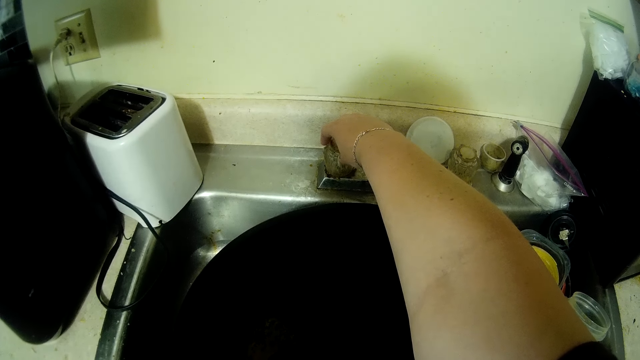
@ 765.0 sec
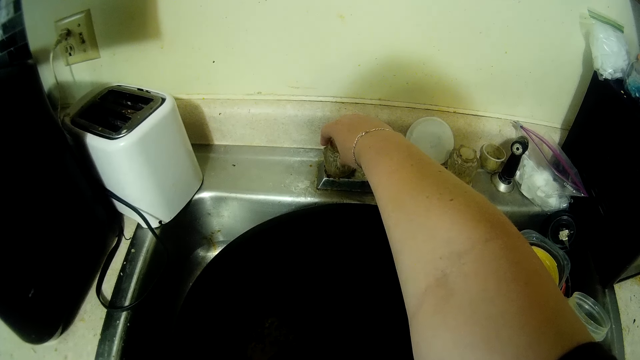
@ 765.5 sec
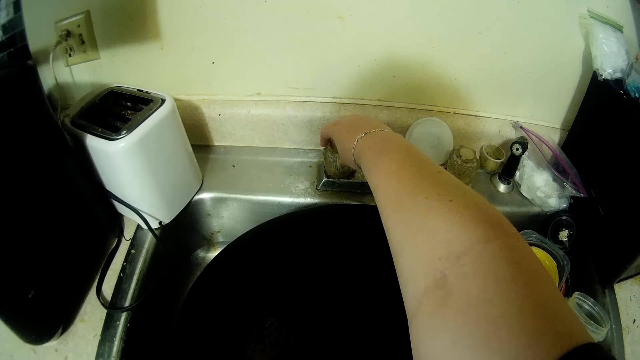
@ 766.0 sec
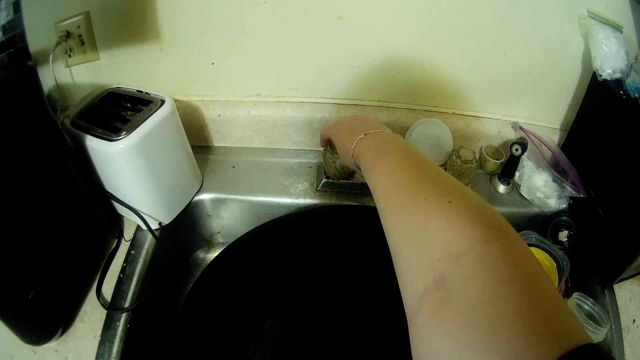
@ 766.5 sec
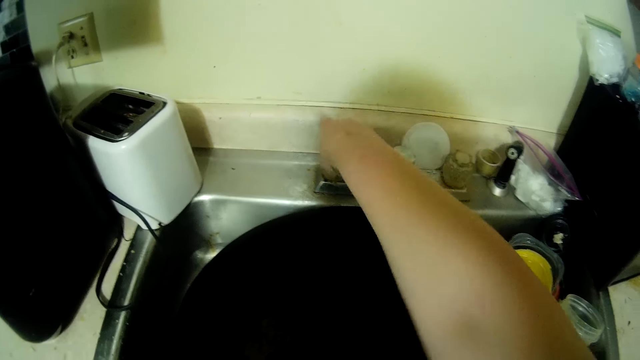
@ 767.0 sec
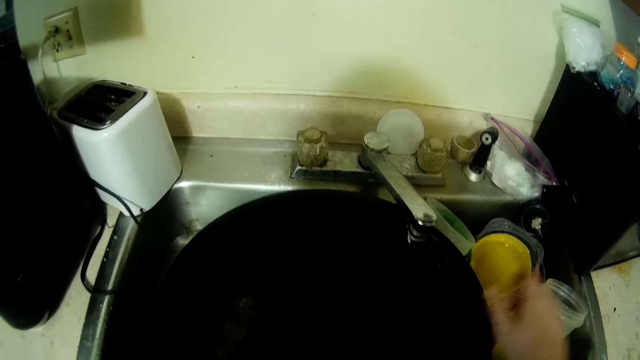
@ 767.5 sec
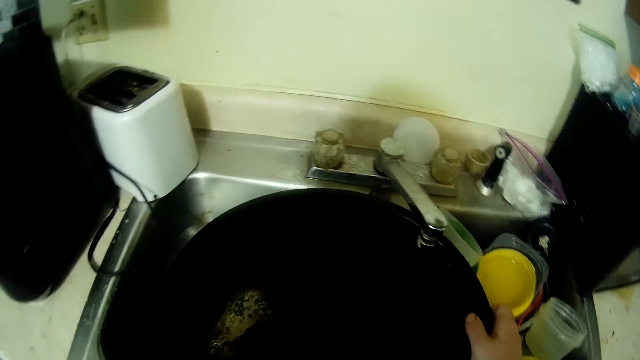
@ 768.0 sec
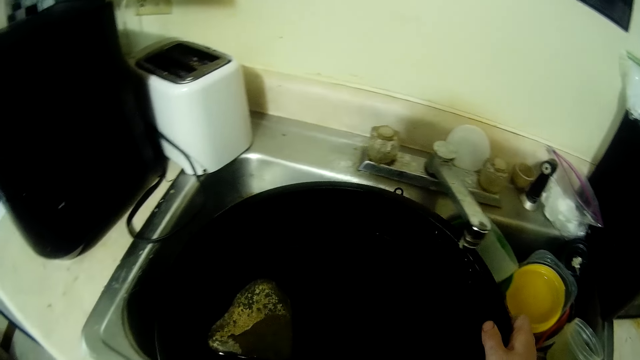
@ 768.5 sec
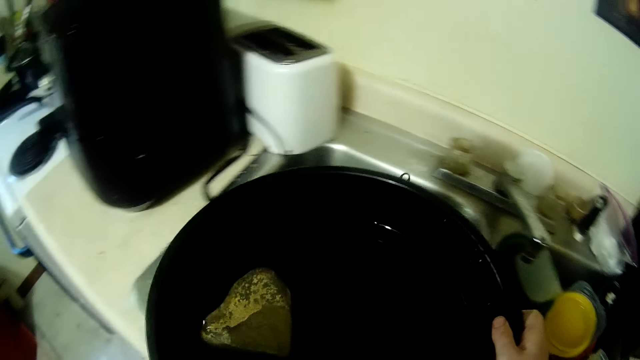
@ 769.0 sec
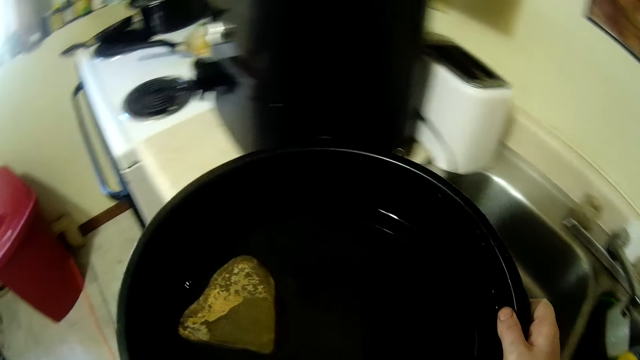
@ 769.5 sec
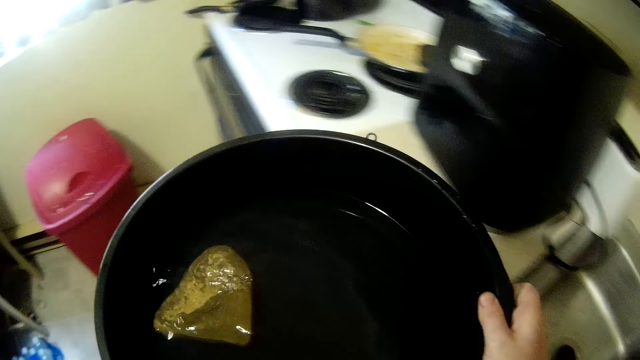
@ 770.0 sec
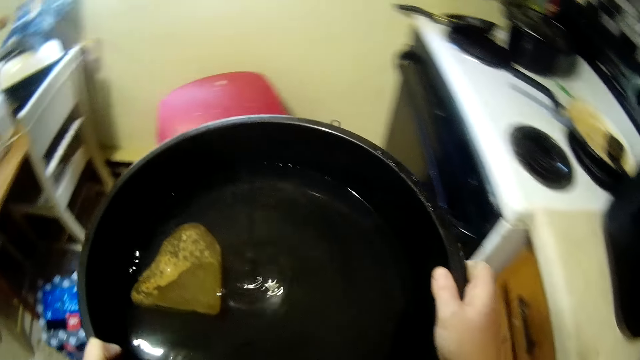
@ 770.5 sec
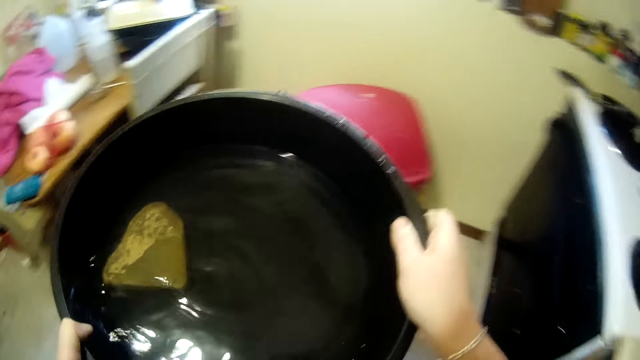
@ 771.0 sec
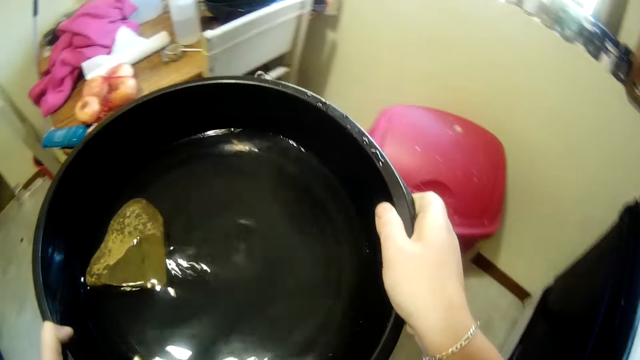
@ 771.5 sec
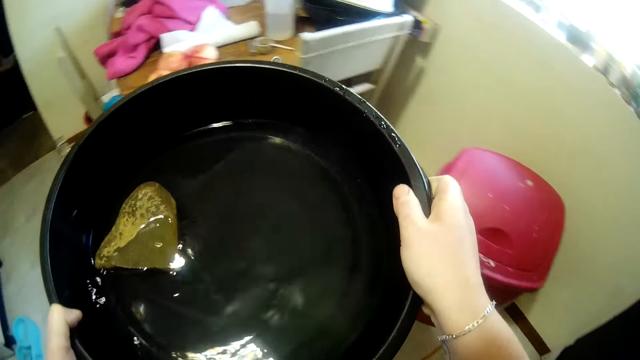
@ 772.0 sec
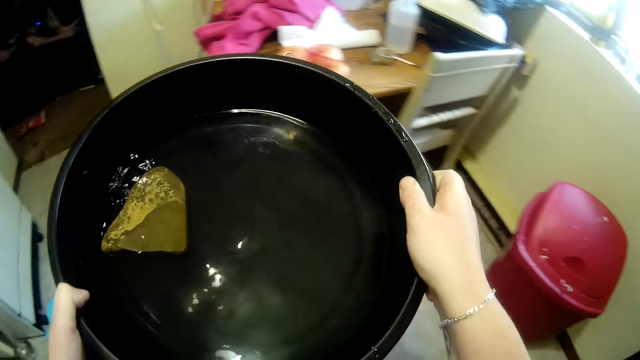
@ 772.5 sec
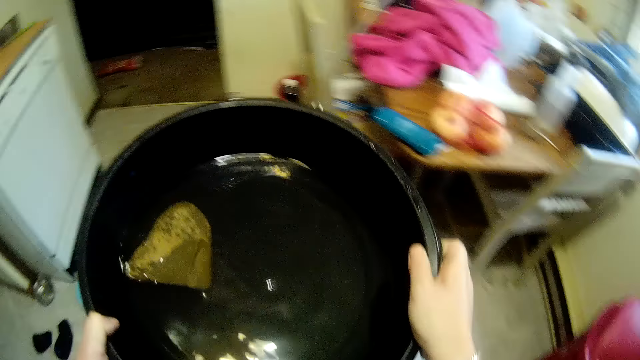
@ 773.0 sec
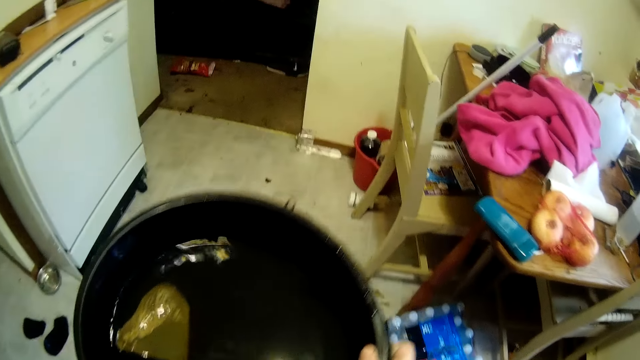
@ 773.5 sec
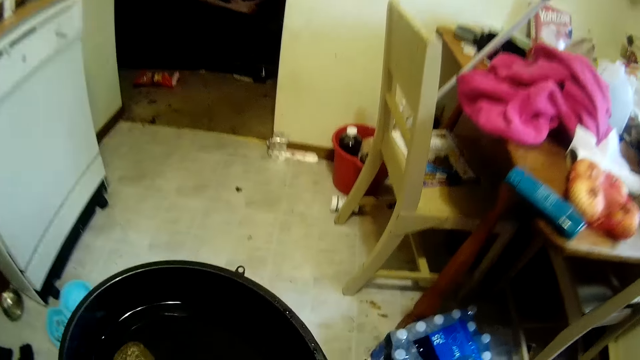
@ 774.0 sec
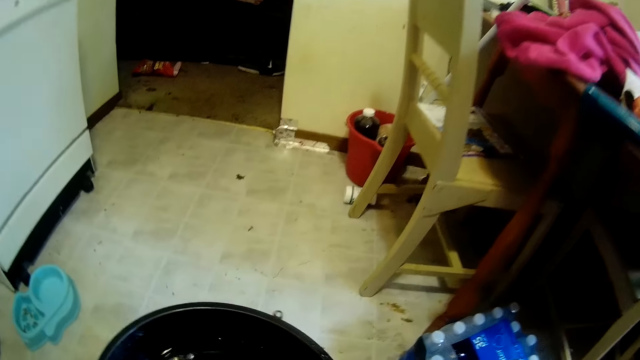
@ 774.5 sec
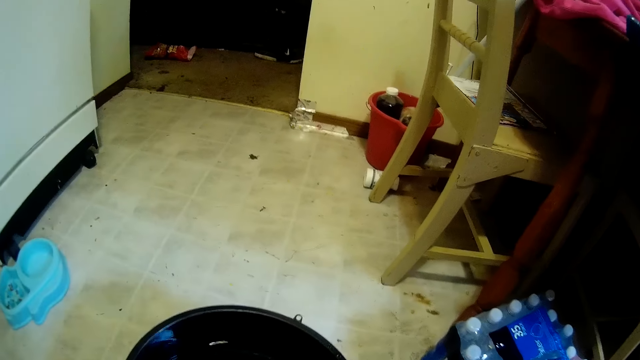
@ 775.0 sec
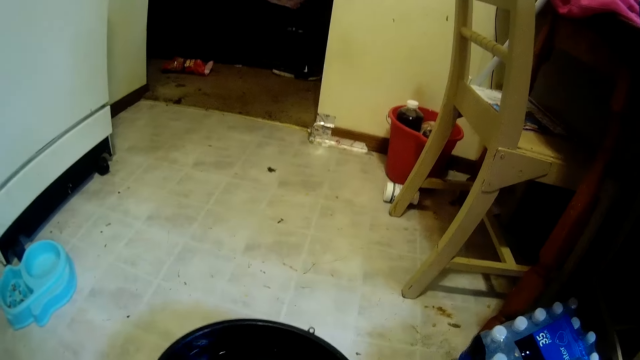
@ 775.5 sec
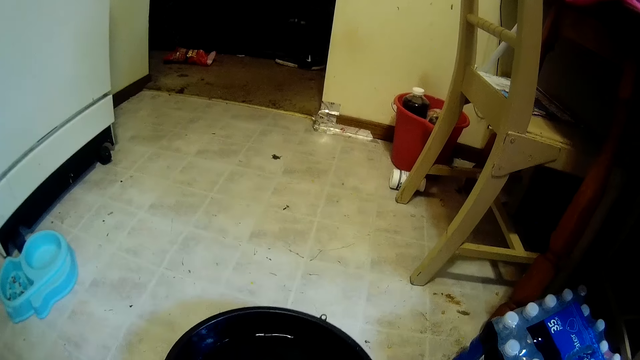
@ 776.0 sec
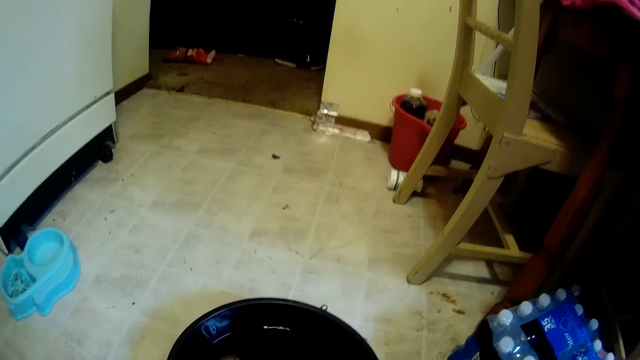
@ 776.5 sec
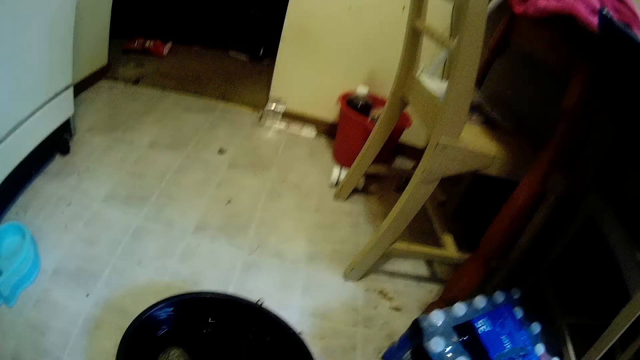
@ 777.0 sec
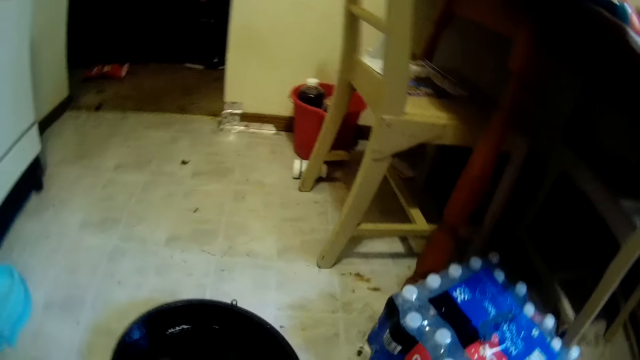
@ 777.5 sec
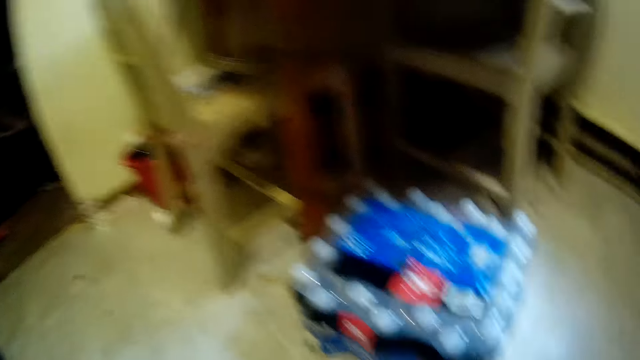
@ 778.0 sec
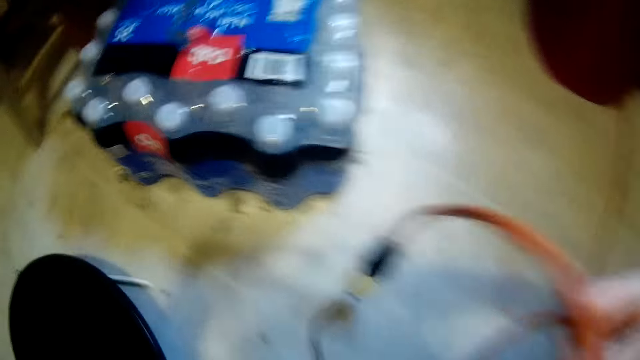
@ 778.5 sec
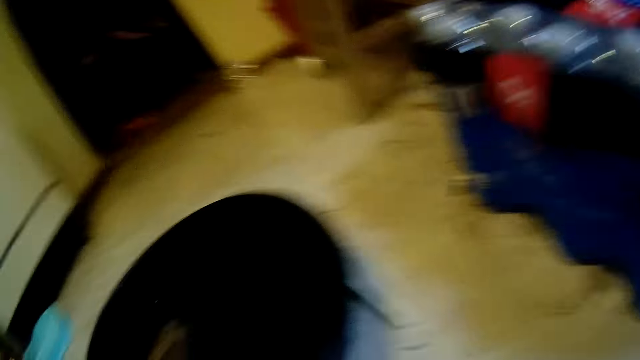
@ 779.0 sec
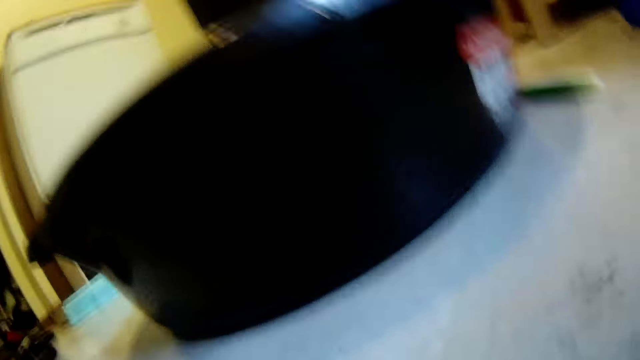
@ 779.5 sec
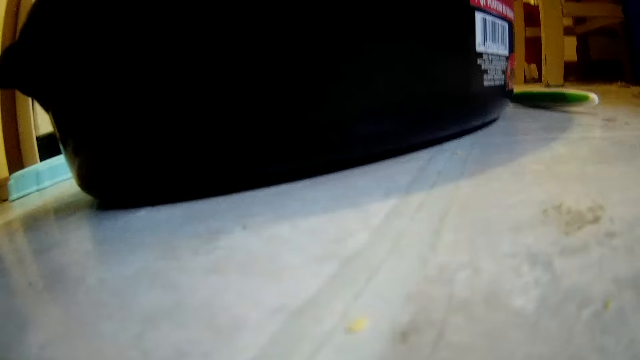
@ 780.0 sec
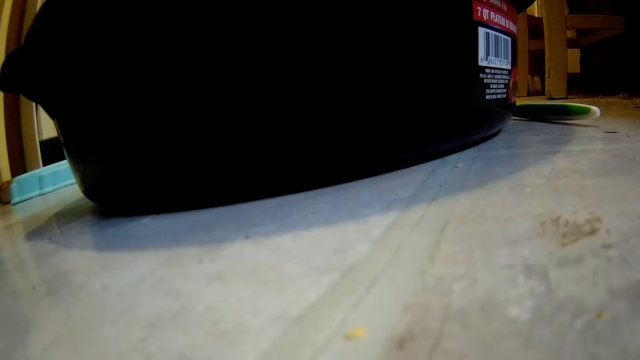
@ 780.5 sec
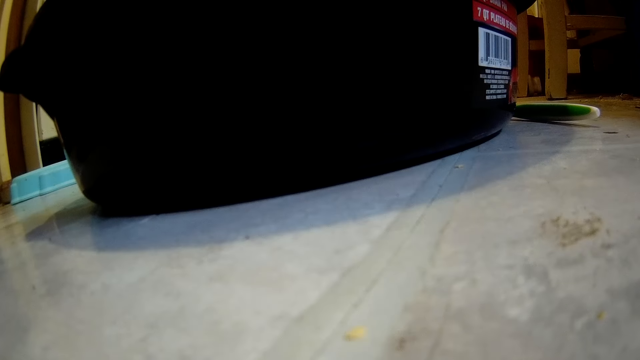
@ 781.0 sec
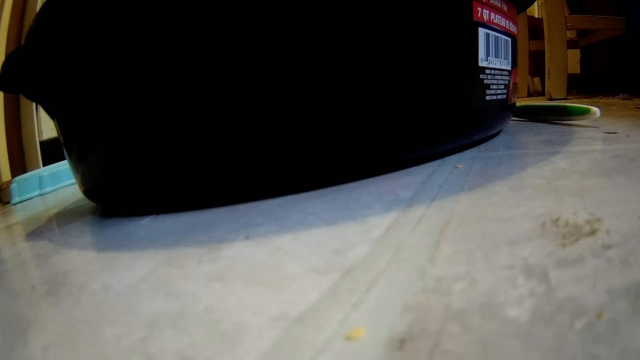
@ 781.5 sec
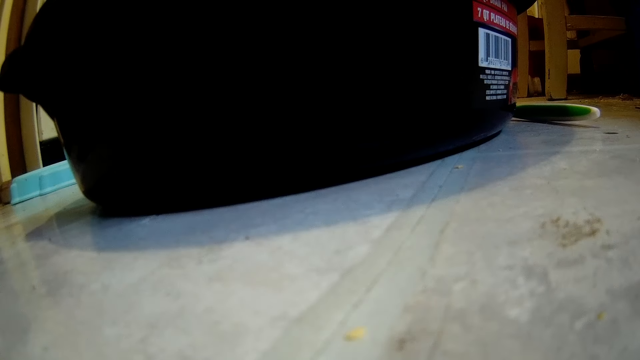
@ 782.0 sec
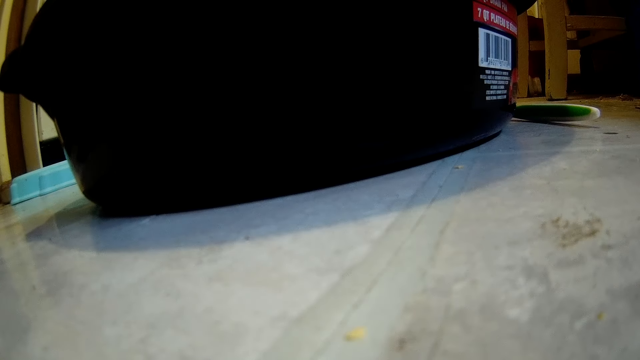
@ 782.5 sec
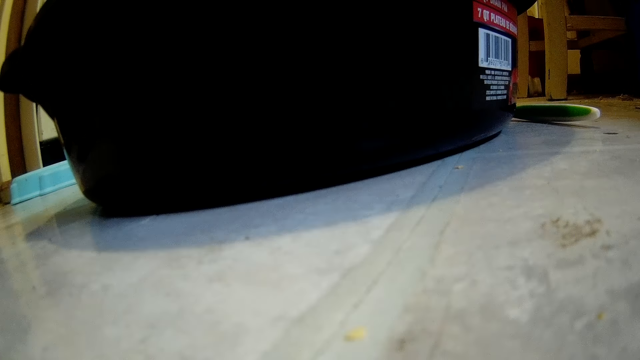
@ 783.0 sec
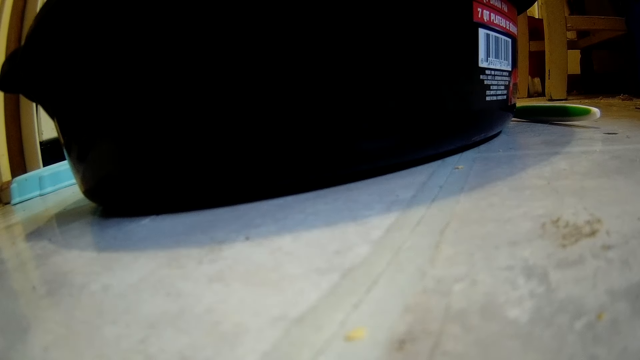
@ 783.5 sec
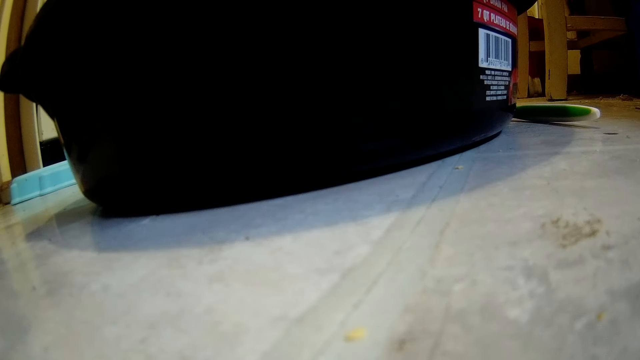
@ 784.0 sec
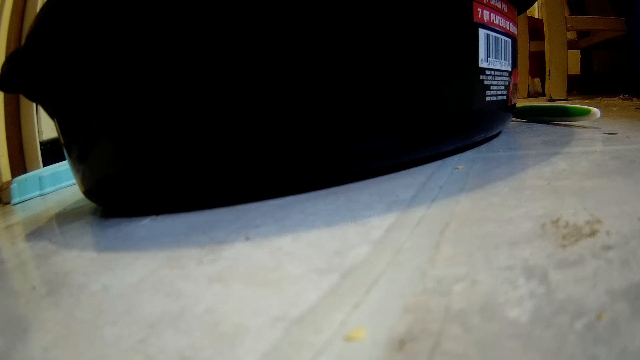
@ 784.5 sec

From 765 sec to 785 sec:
The camera wearer closes the knob of the kitchen tap with her right hand. She picks up a basin from the kitchen sink. She carries the bowl from the sink with her hands. A person plays a video game. The camera wearer places the bowl of water in her hands on the floor. She takes off her camera. She places her headcam on the ground.
